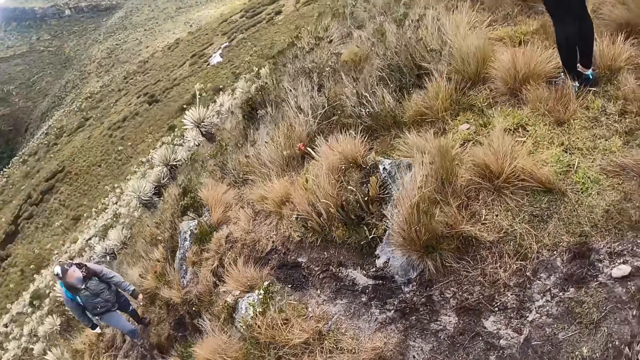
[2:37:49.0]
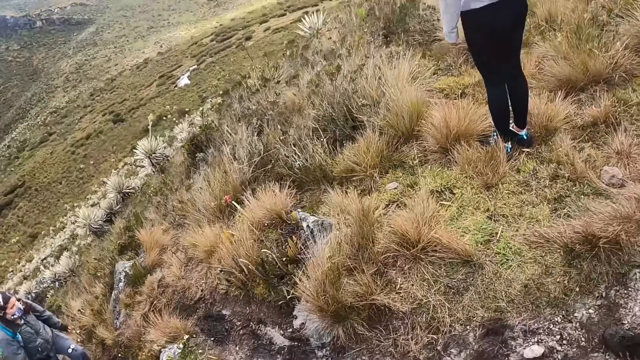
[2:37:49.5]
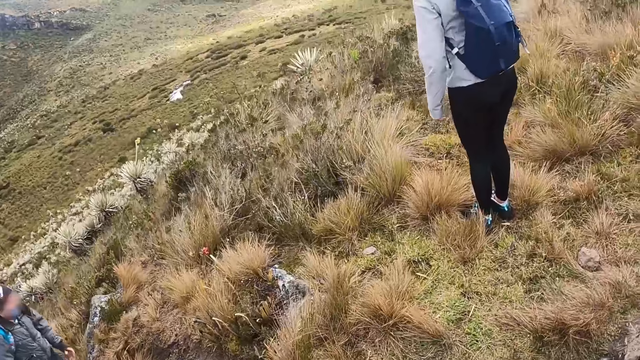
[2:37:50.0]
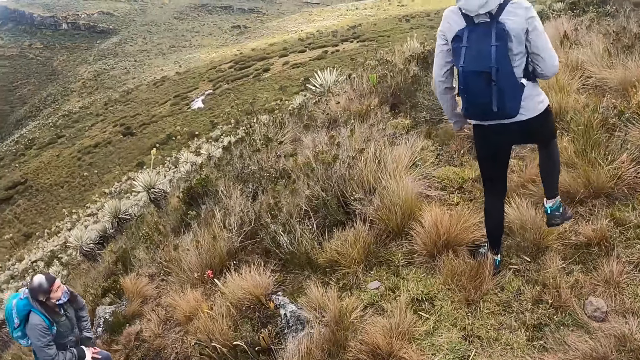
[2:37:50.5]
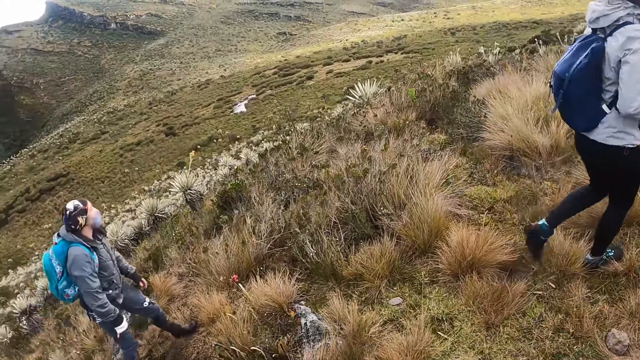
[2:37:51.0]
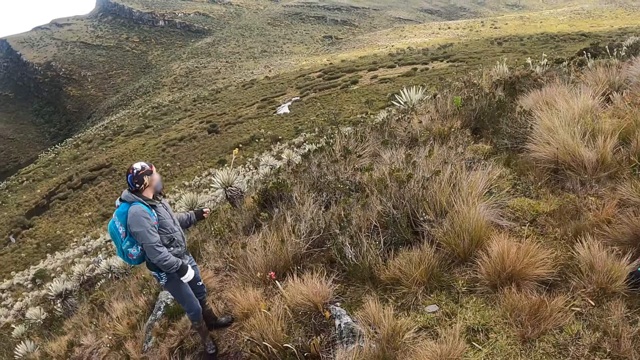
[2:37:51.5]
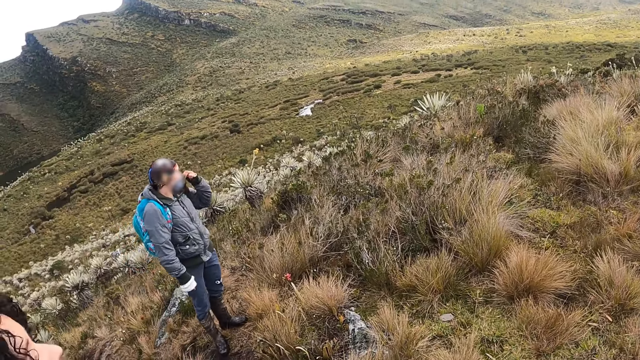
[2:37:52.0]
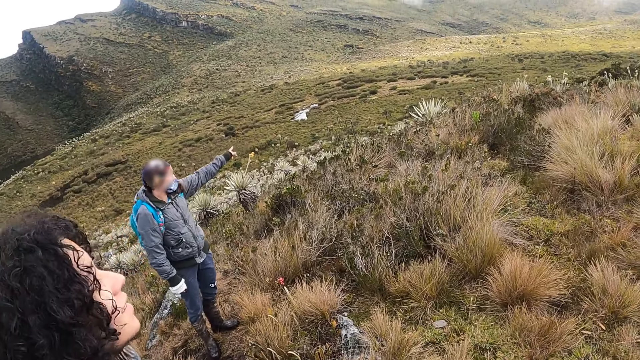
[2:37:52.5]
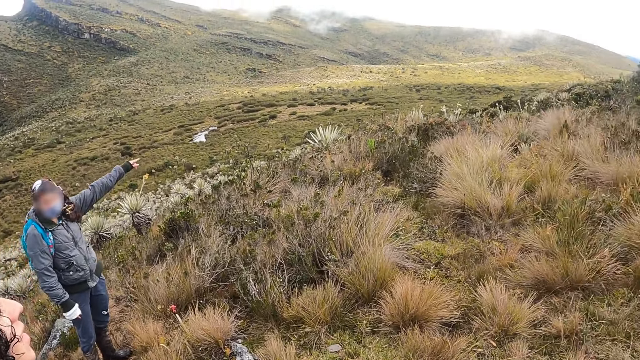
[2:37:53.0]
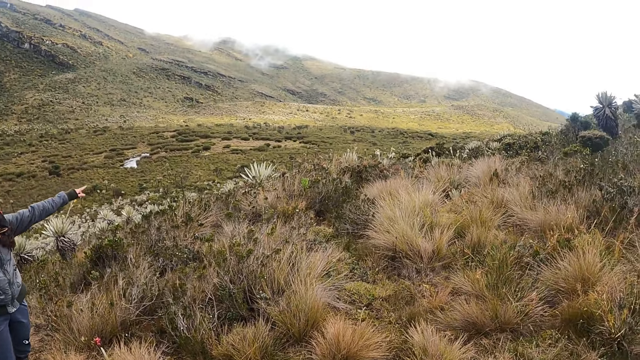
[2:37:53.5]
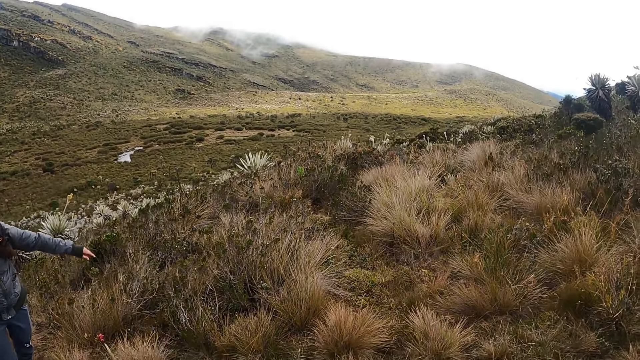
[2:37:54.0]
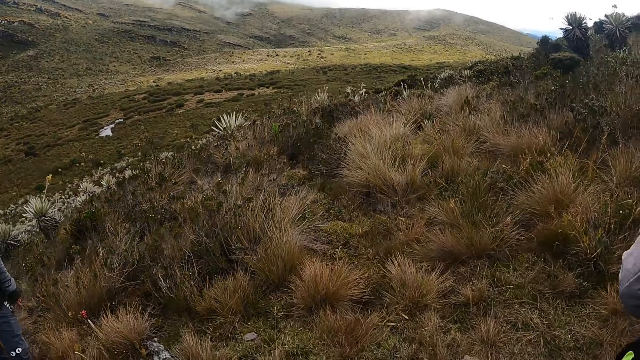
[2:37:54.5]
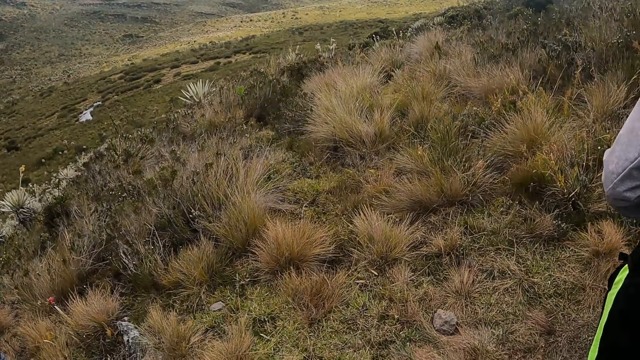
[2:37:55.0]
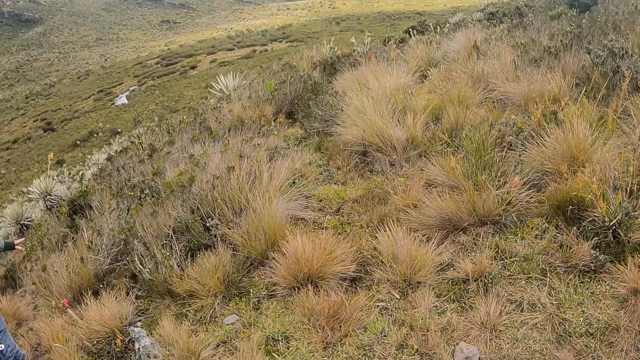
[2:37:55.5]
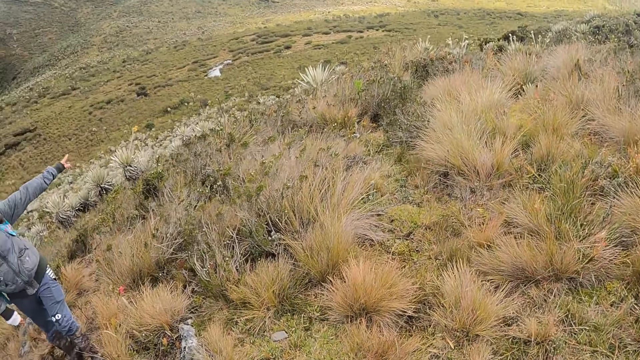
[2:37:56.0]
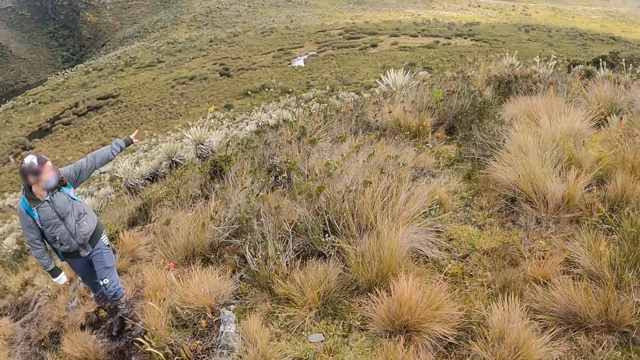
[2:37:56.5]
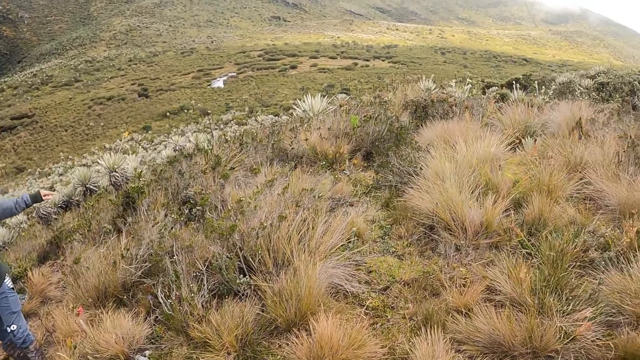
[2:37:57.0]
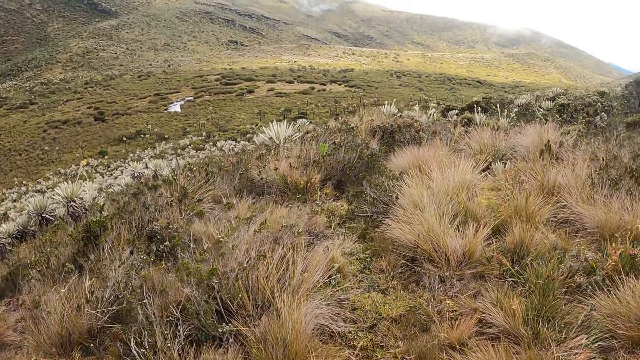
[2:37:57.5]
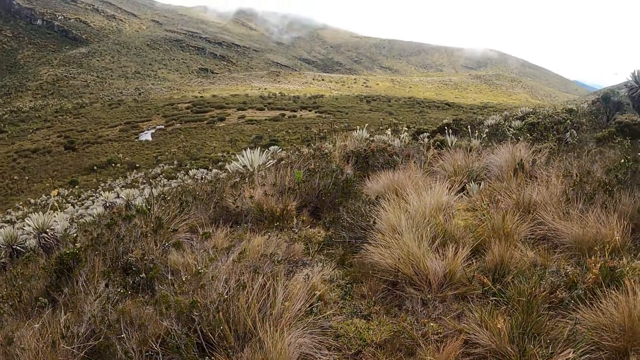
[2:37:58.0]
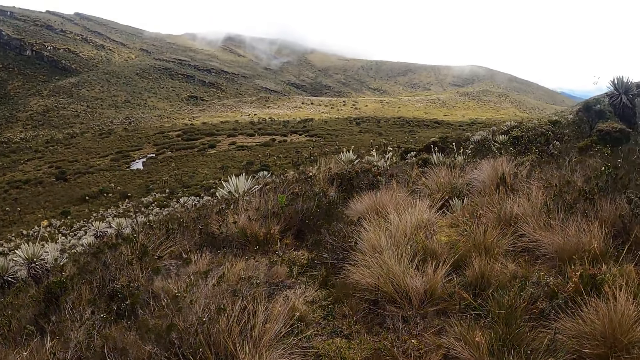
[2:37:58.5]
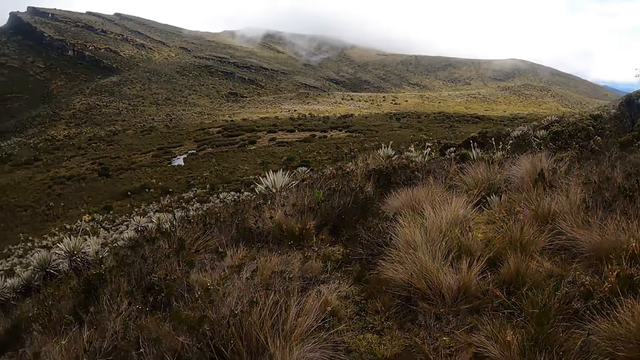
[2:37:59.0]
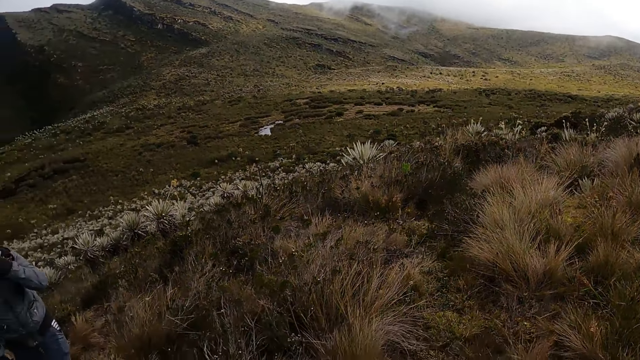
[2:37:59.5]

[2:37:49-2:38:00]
The camera wearer looks around. A woman gestures with her left hand.

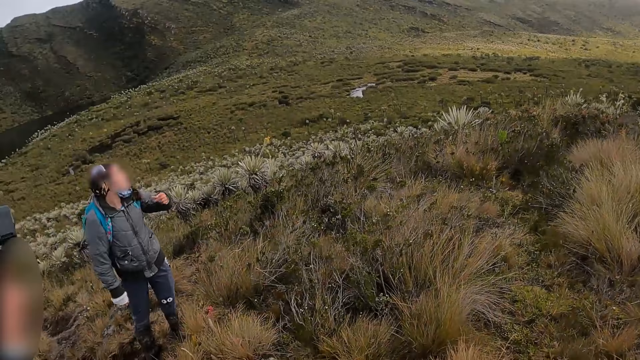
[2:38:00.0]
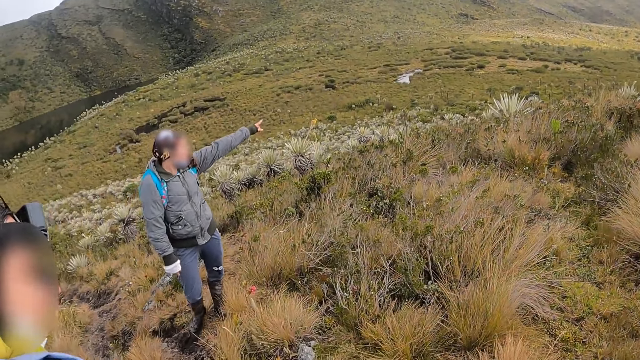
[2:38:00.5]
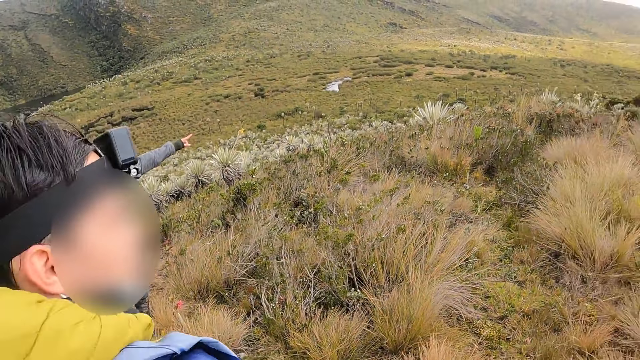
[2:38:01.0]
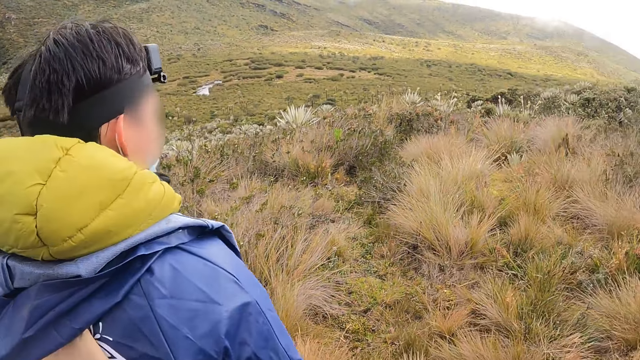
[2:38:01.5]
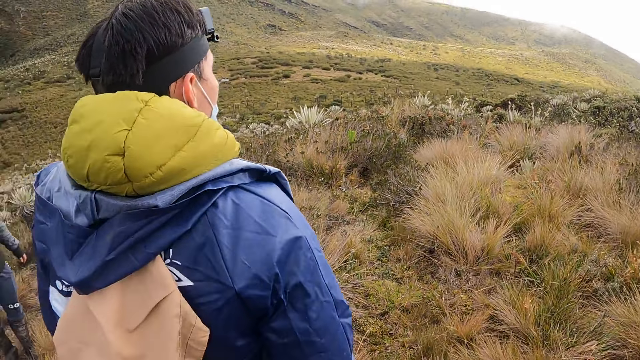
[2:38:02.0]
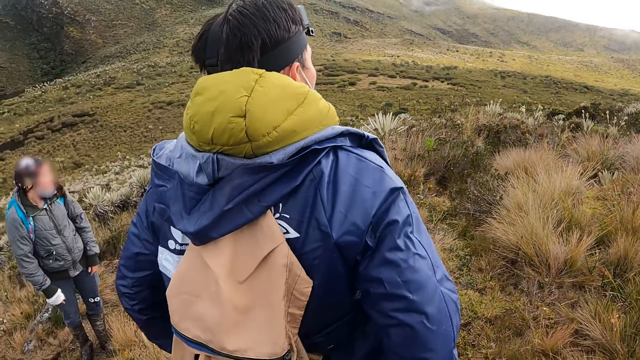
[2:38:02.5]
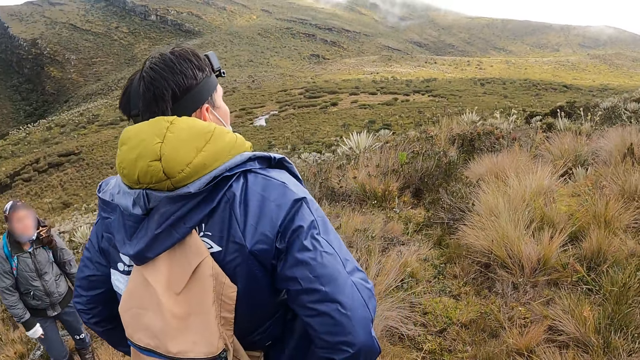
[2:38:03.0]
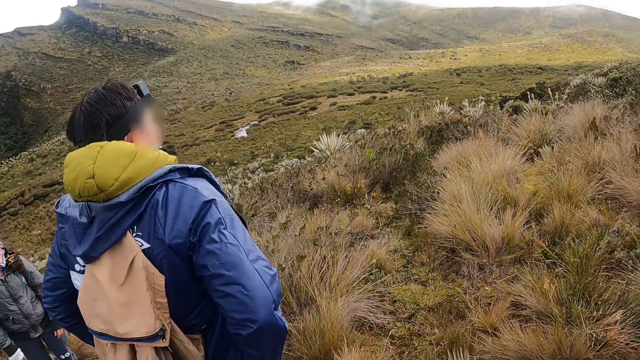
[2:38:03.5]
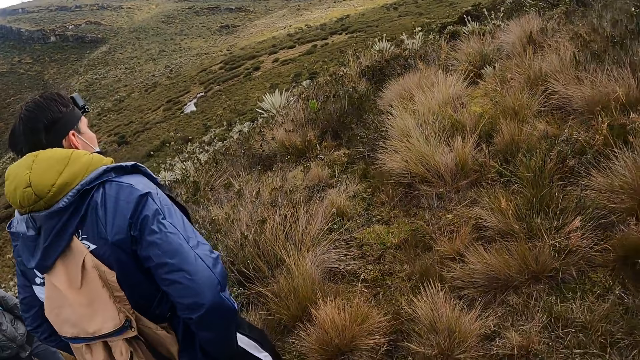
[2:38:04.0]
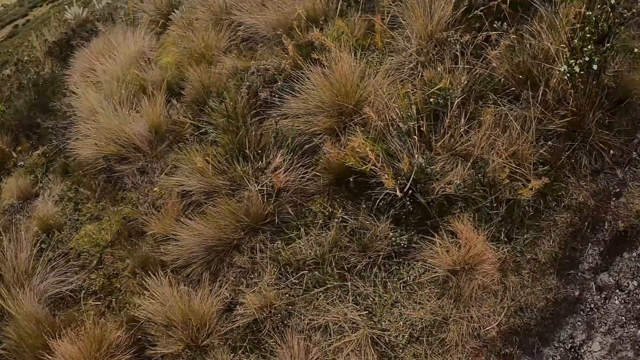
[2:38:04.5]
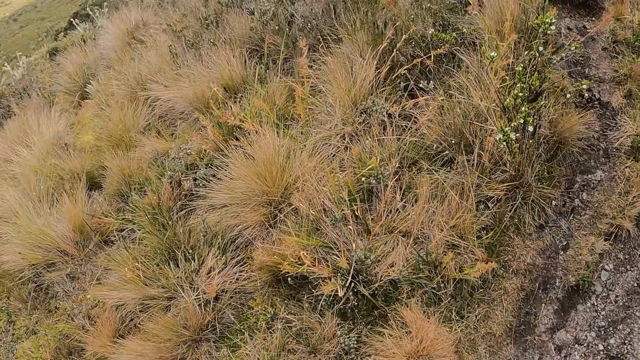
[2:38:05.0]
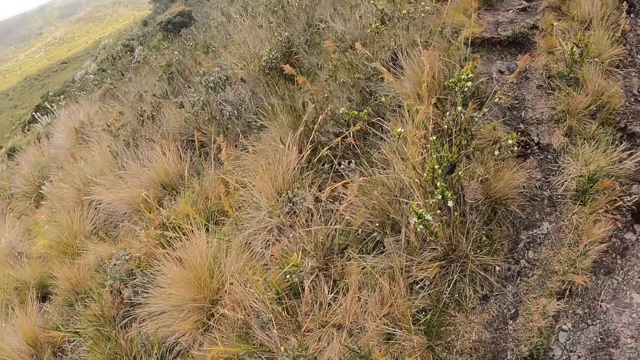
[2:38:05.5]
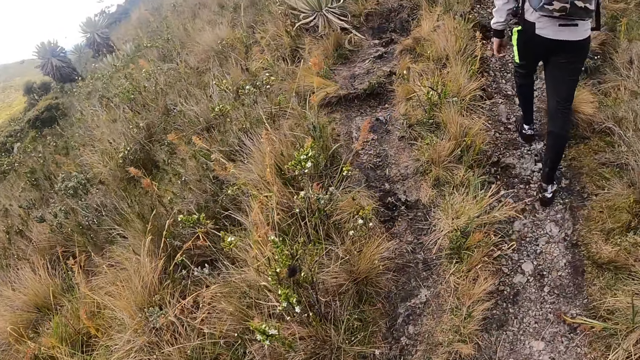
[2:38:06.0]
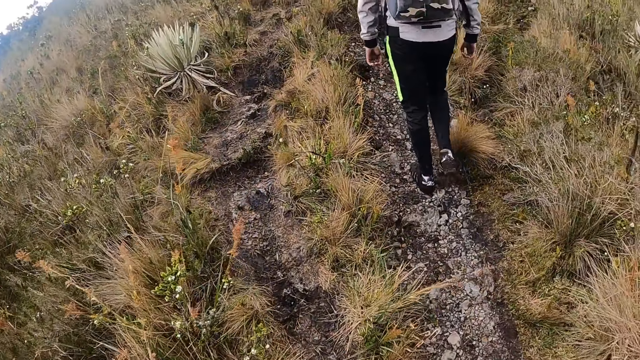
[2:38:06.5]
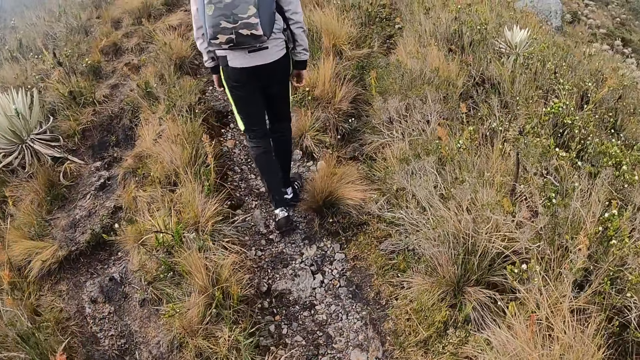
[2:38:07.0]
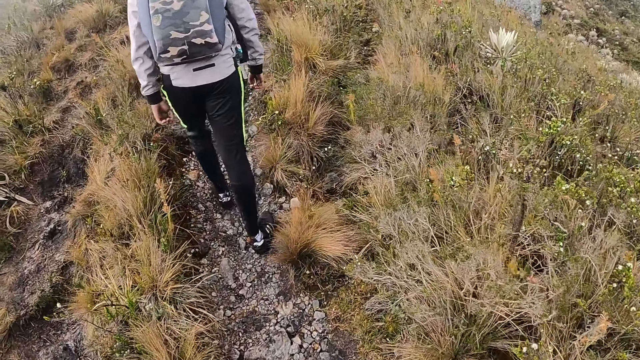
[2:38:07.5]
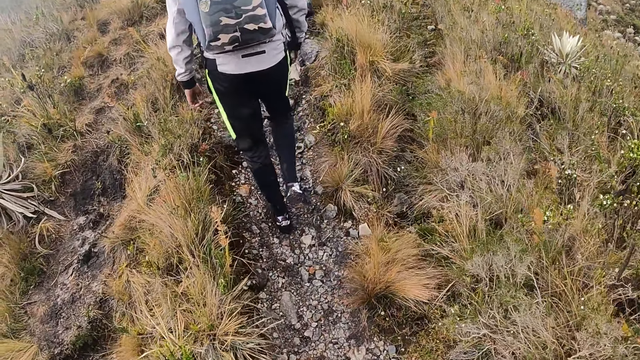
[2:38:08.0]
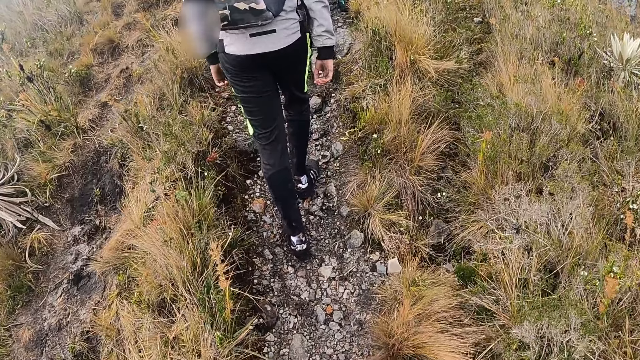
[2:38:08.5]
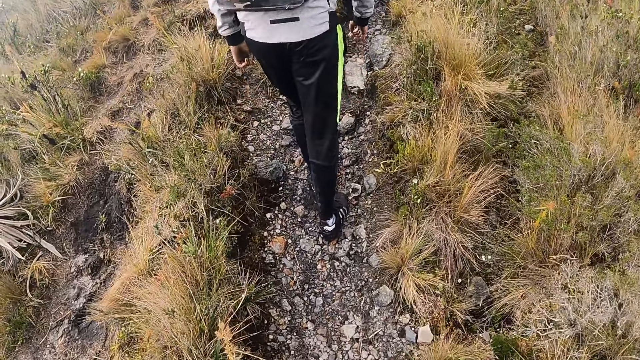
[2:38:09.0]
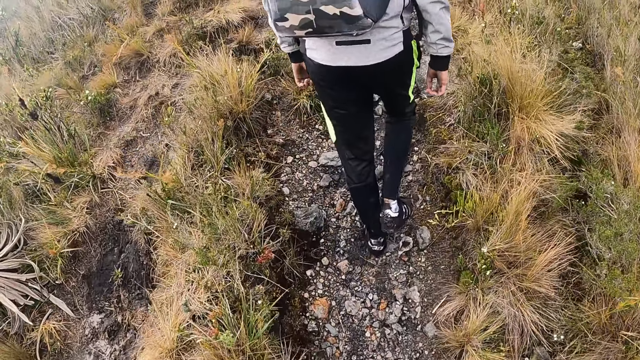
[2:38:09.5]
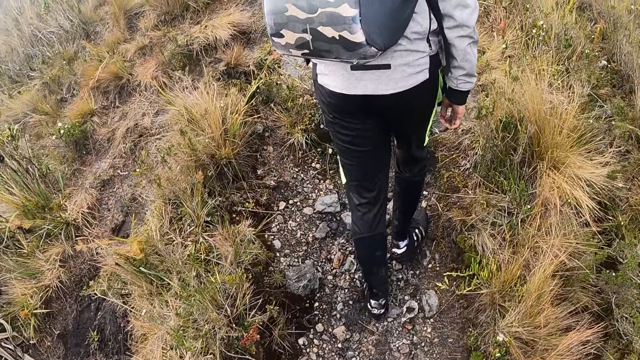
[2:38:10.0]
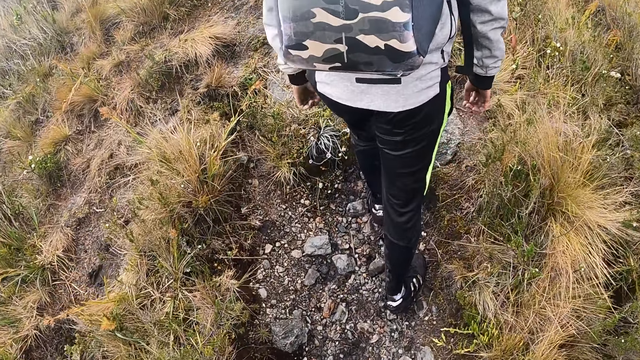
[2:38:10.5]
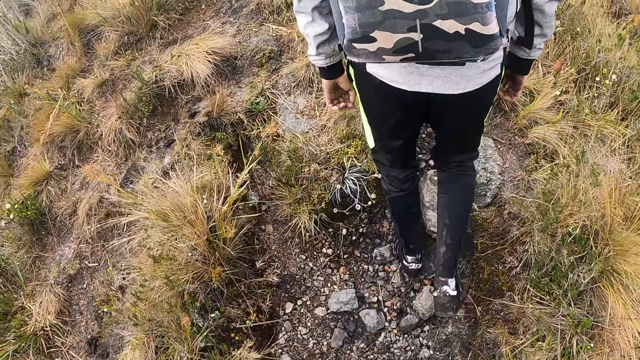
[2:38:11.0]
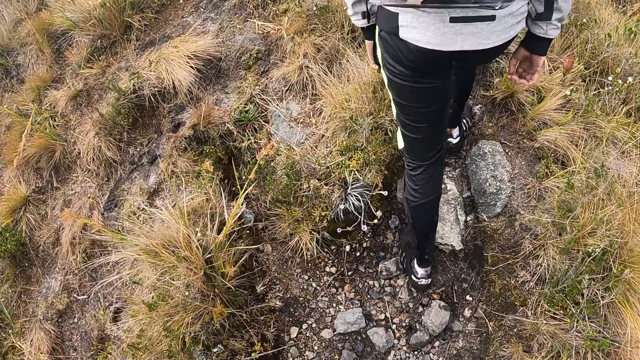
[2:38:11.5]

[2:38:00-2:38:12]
The camera wearer walks up the hill.
